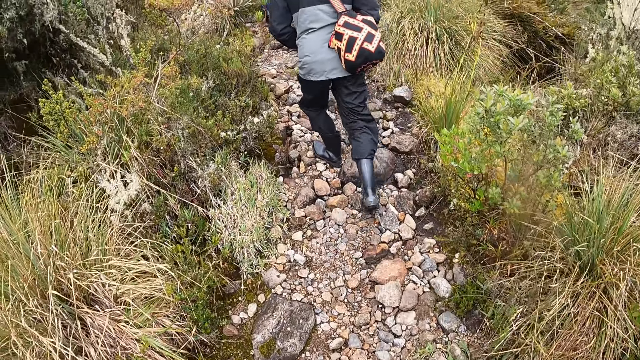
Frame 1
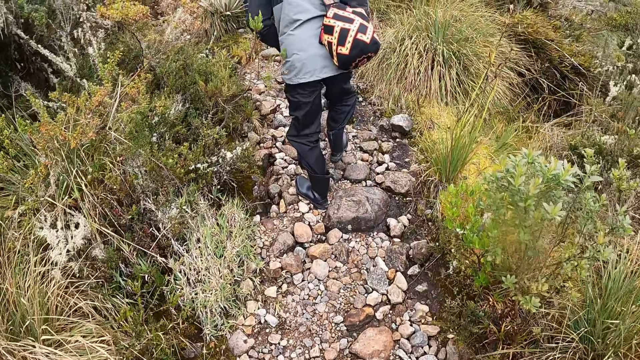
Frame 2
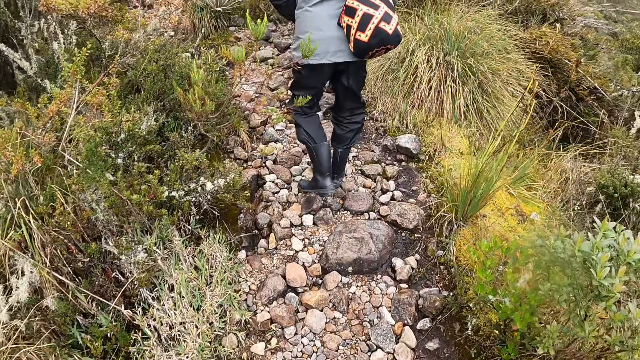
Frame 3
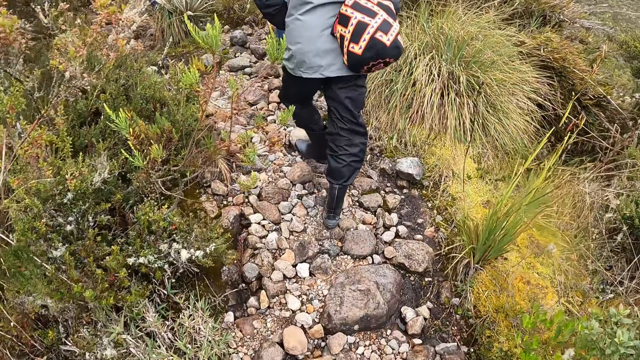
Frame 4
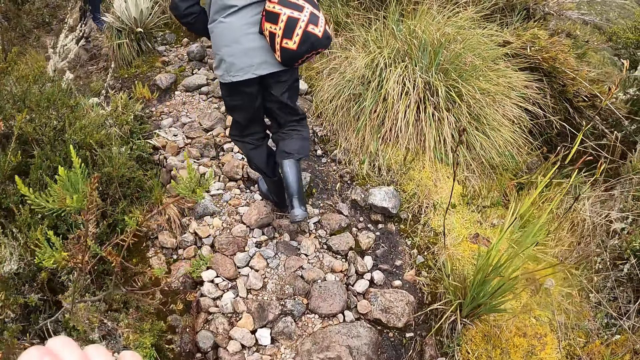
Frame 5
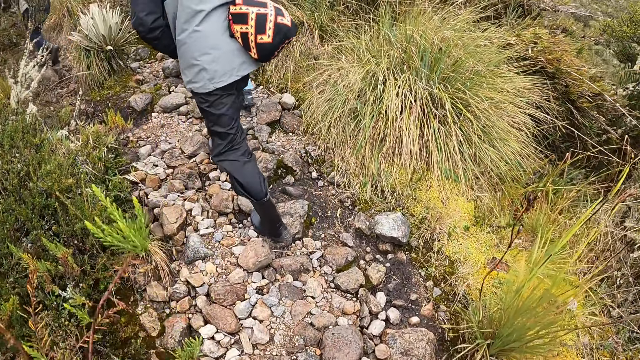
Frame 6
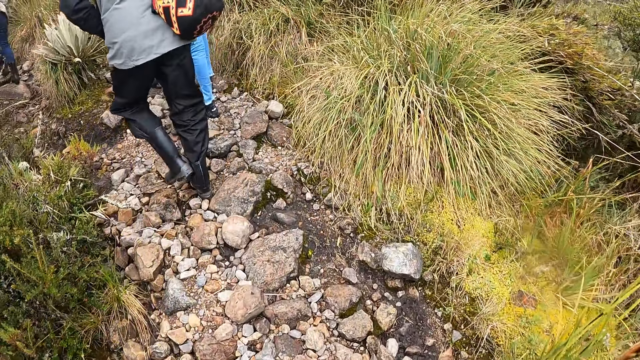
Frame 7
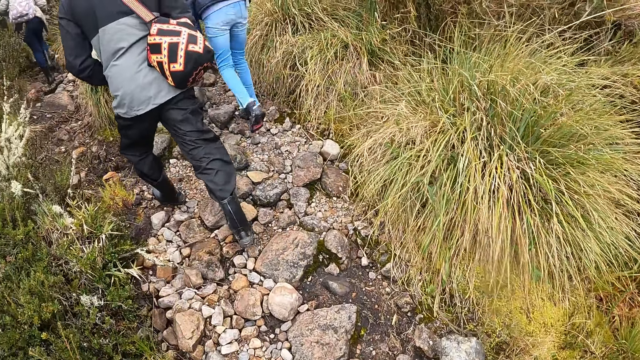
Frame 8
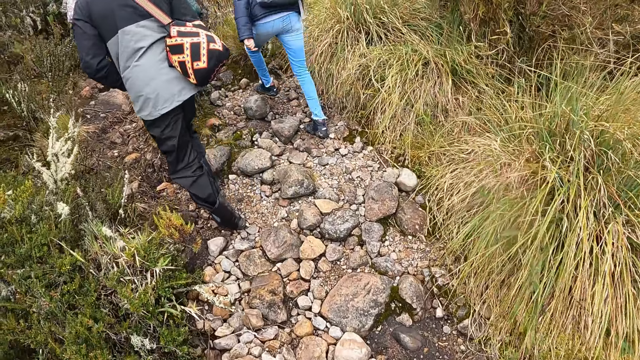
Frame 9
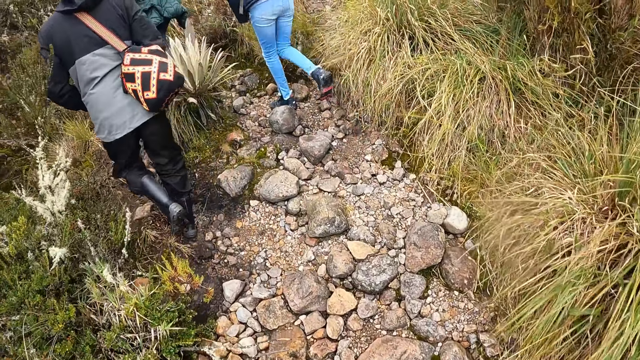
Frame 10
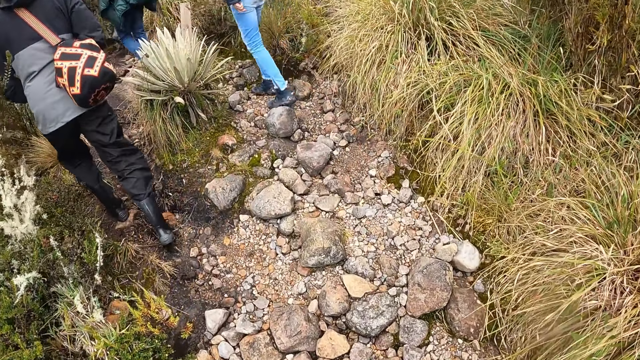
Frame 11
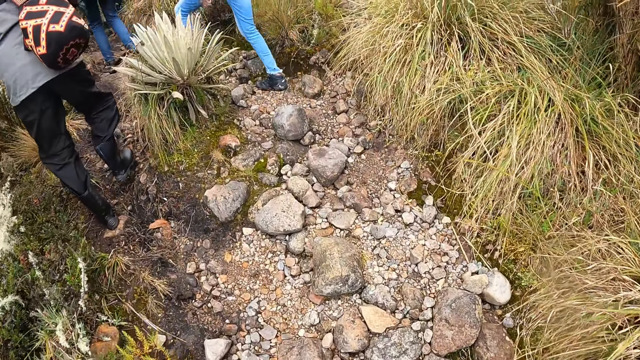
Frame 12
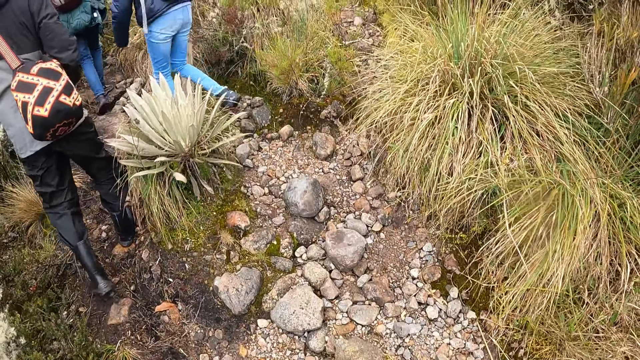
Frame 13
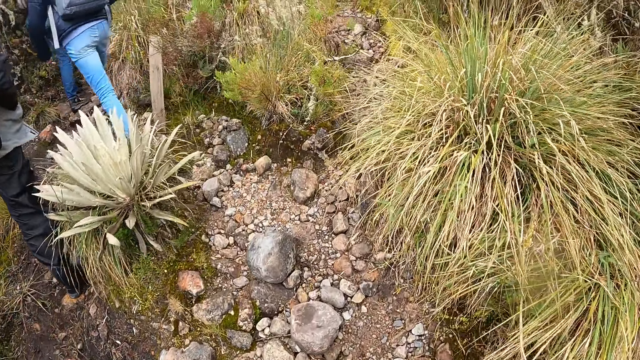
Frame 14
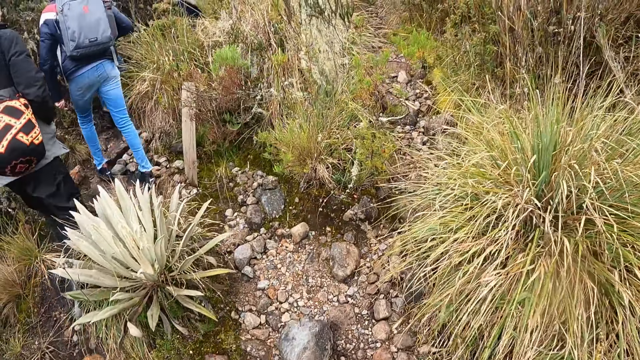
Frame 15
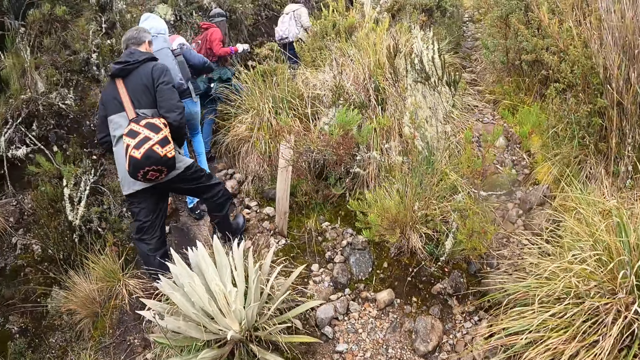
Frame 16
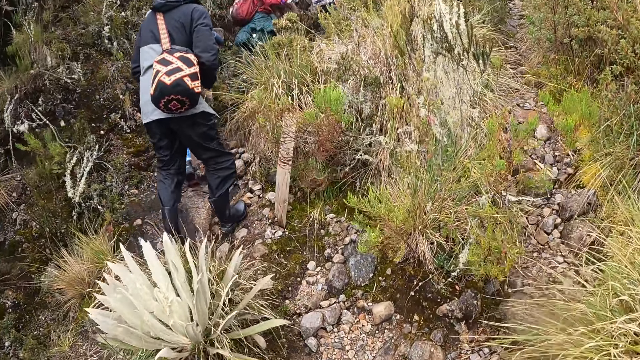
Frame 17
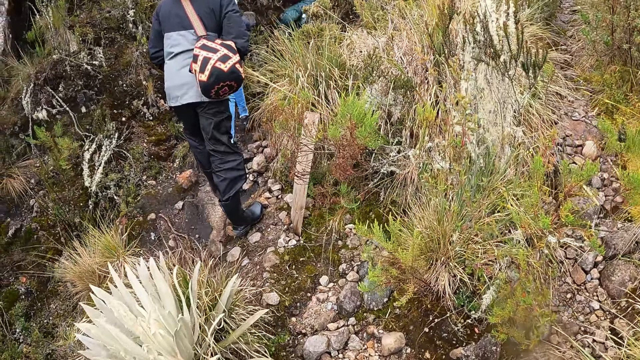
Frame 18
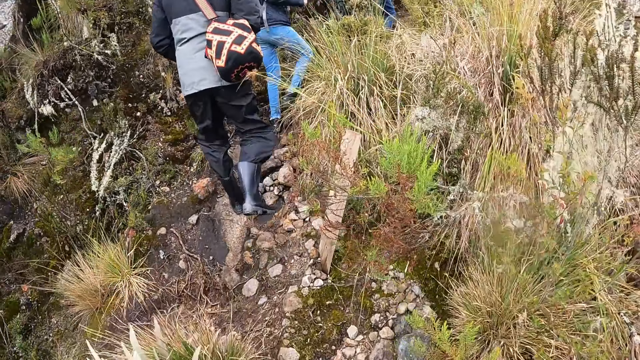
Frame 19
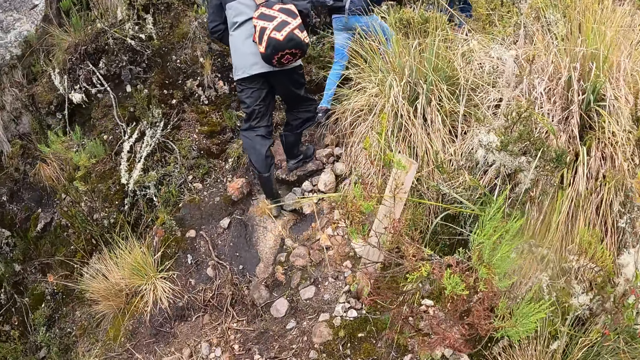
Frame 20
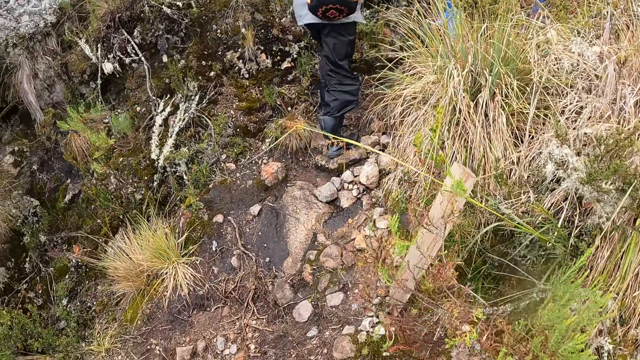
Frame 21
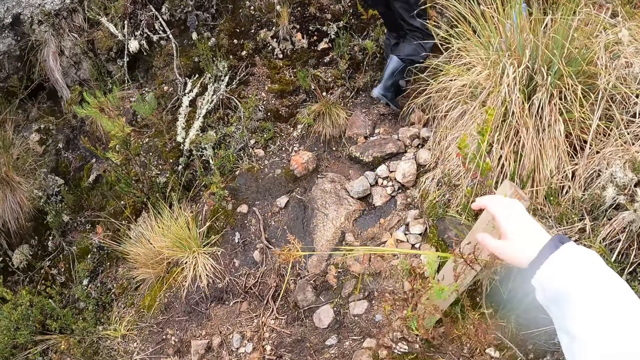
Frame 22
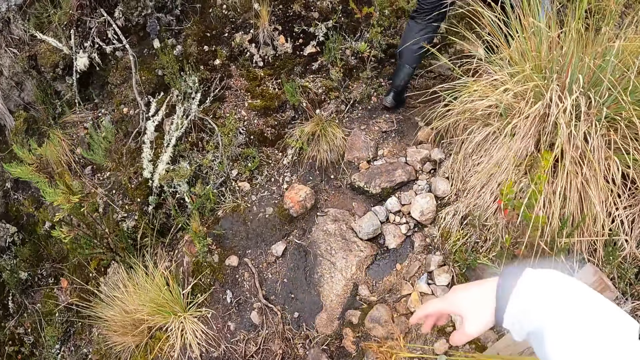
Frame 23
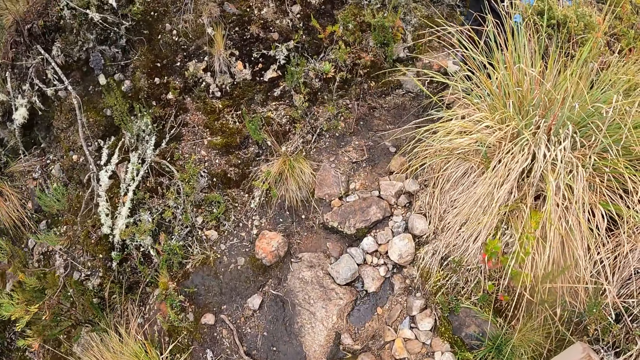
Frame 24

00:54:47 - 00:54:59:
The camera wearer moves a hand and walks on the mountain.

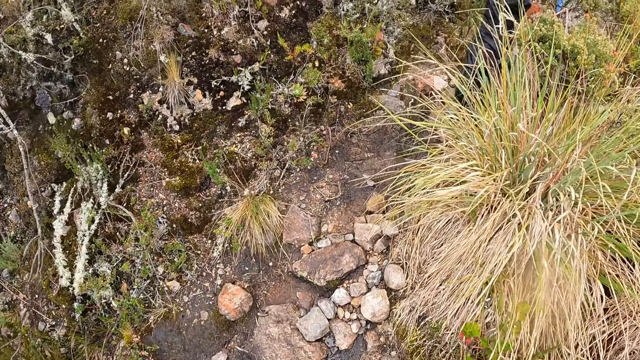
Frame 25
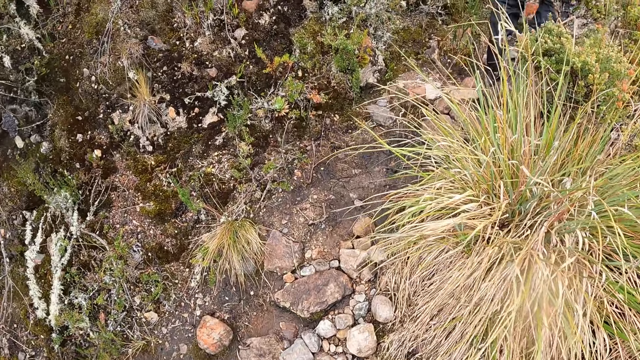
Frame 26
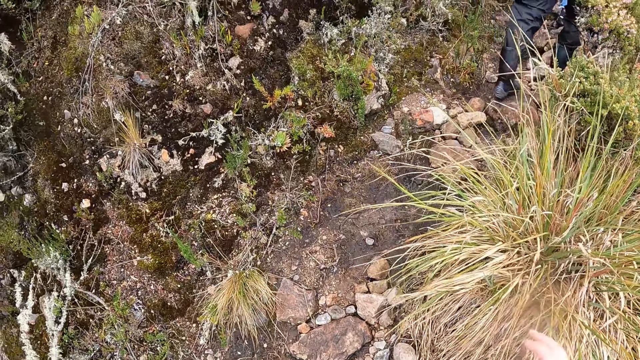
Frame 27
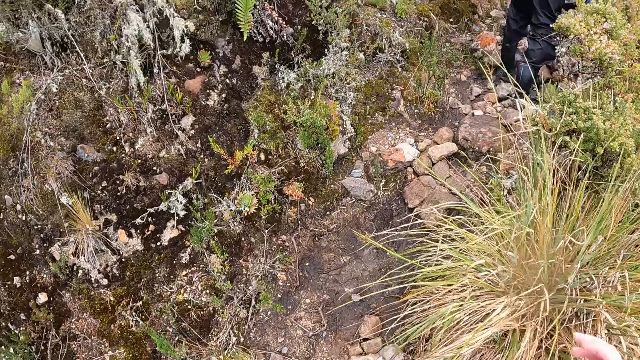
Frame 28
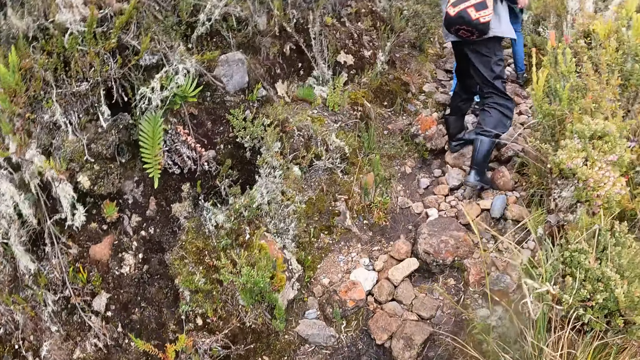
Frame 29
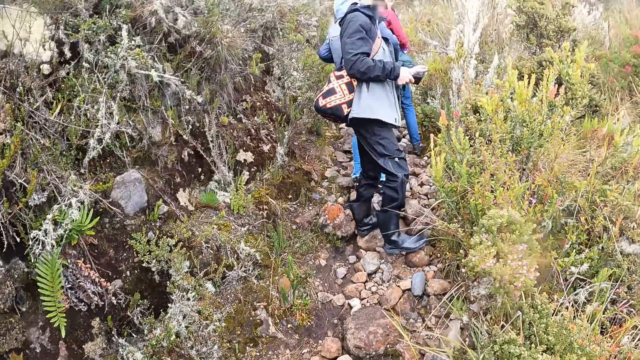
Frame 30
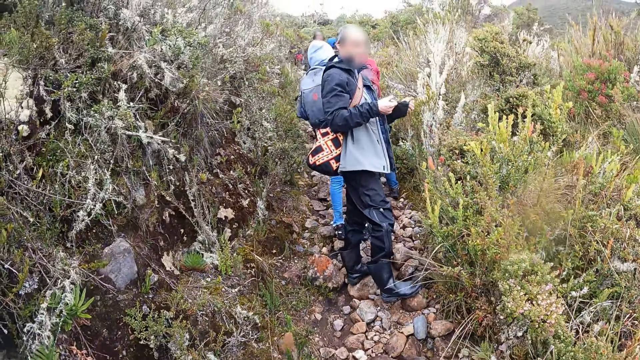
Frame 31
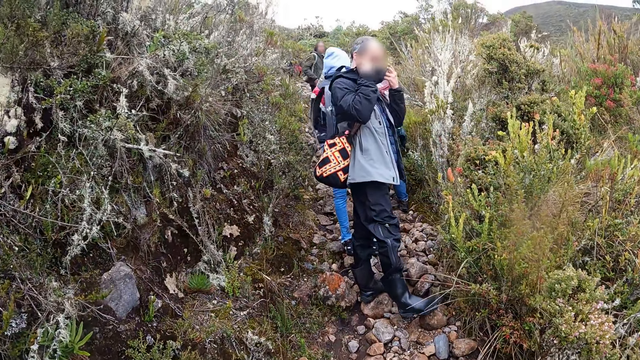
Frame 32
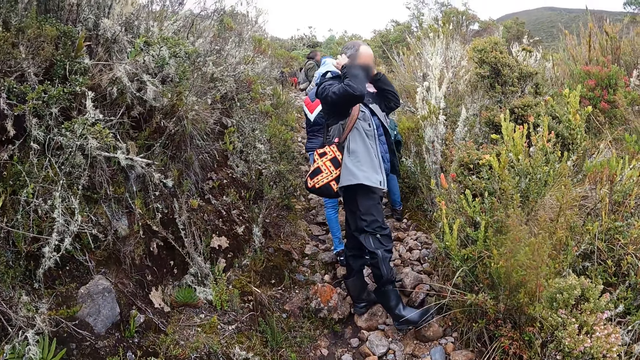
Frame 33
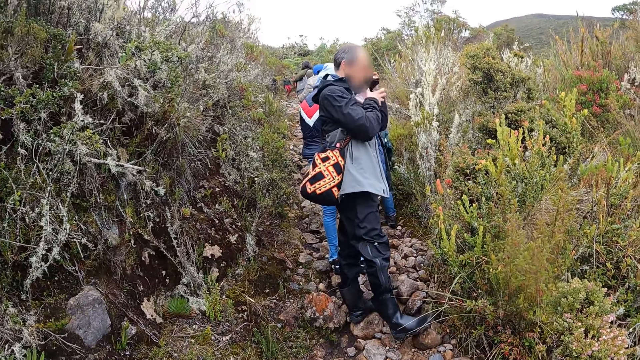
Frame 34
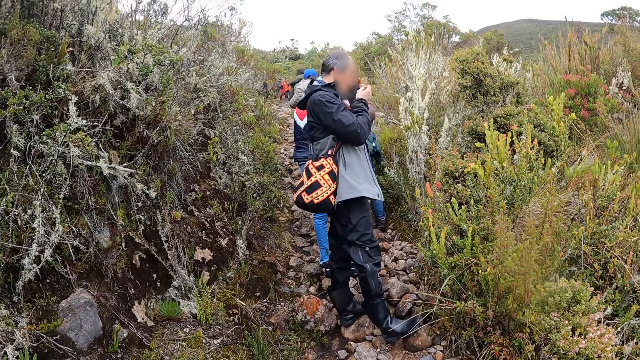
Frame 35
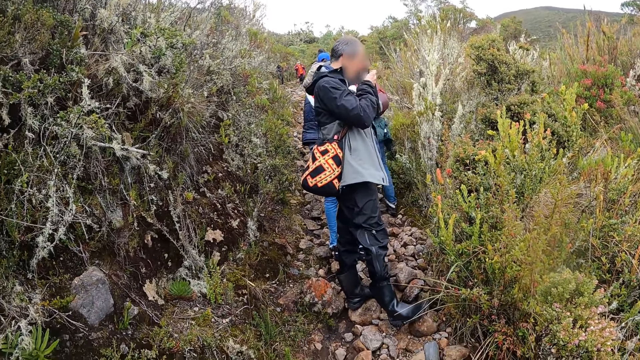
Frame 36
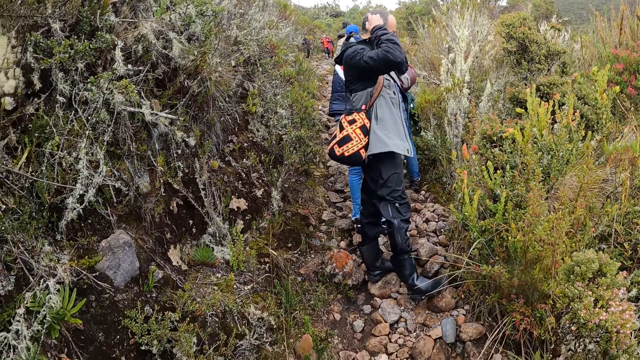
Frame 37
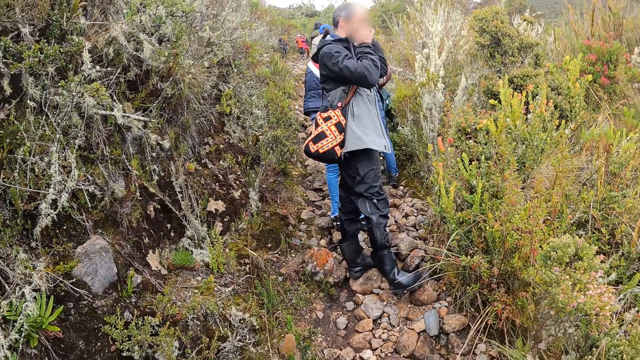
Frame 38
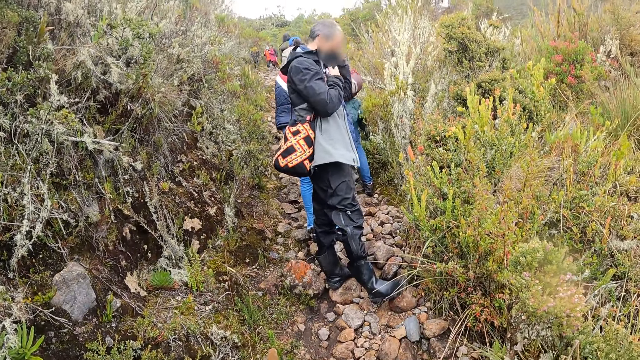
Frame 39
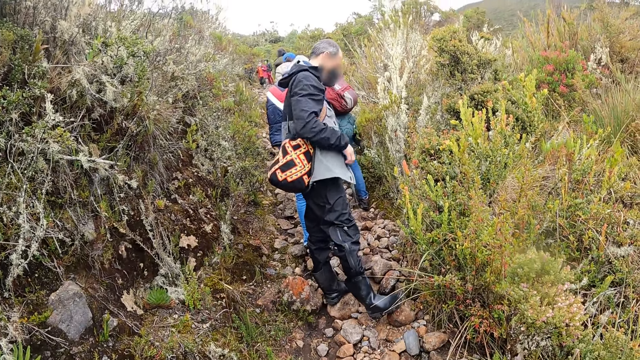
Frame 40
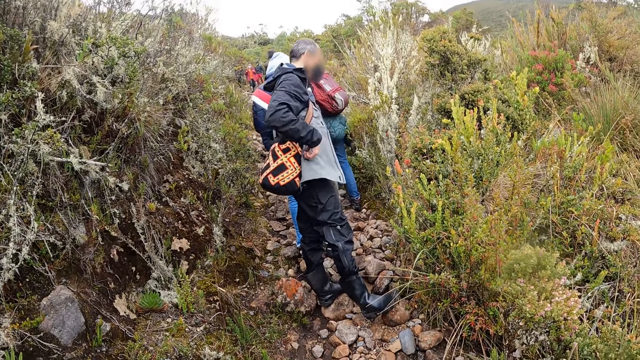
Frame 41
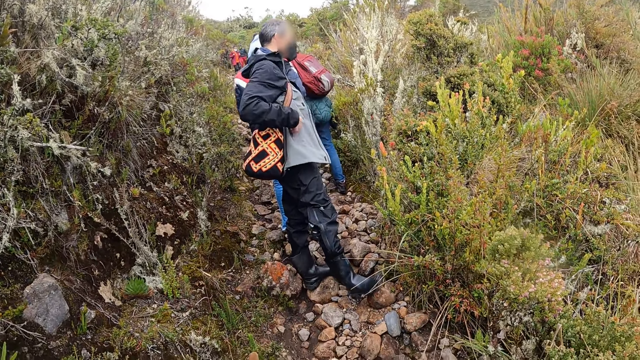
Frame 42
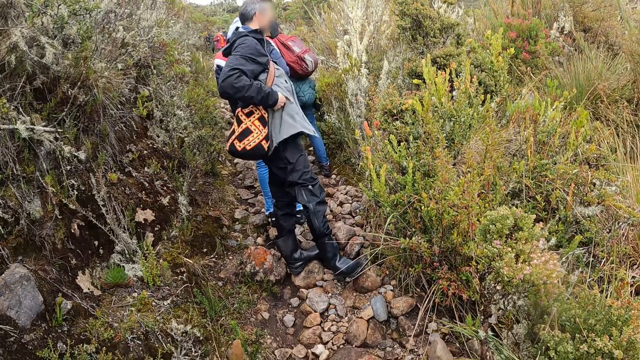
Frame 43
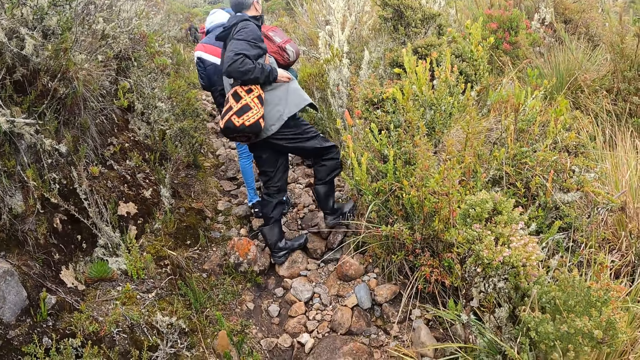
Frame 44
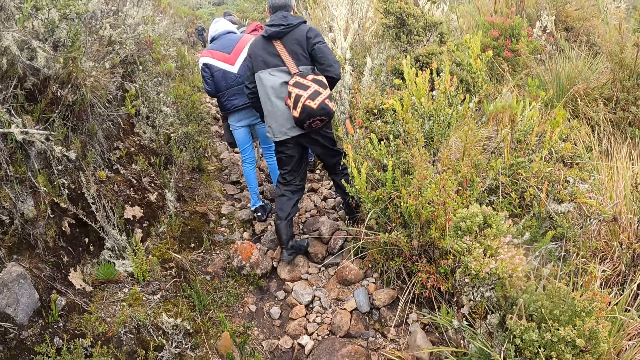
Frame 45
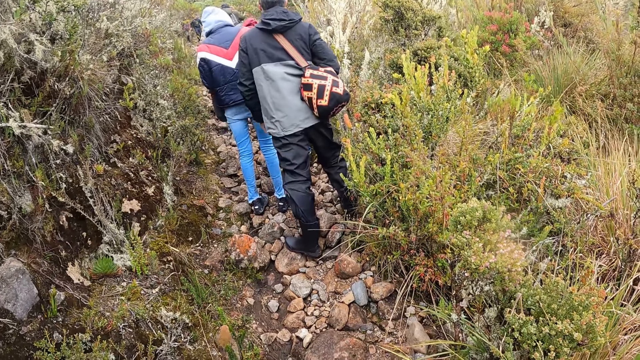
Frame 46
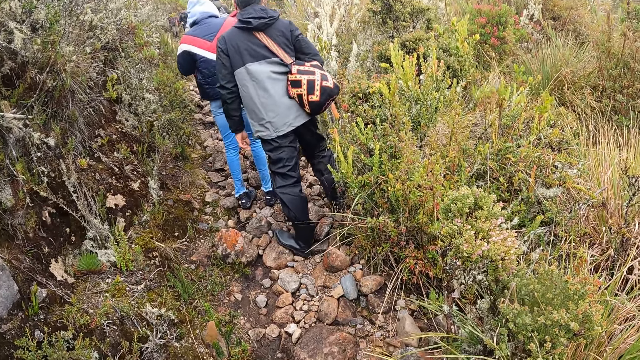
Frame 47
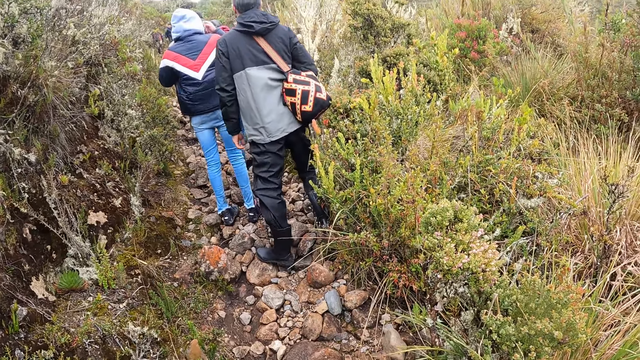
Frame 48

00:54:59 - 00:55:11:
A man wears a face mask in his left hand with both hands. The camera wearer looks around the mountain.
